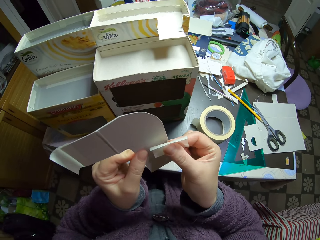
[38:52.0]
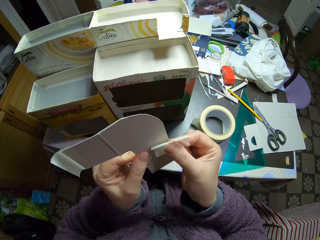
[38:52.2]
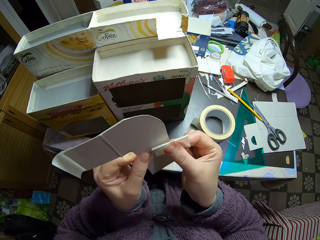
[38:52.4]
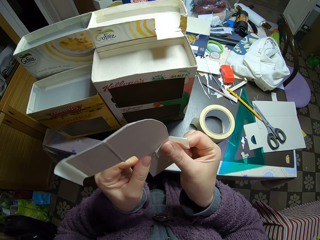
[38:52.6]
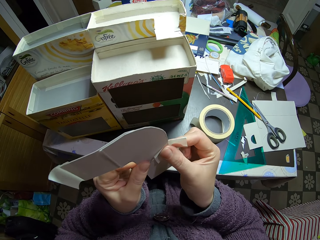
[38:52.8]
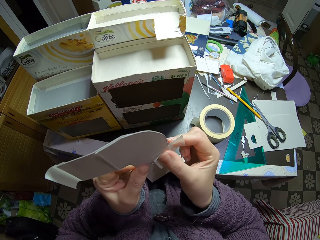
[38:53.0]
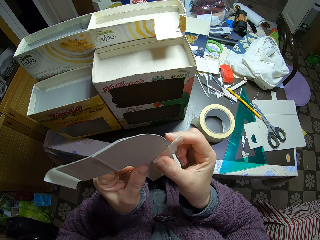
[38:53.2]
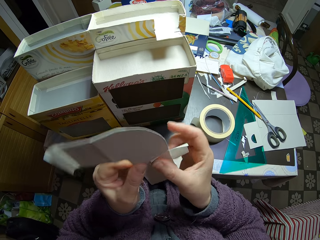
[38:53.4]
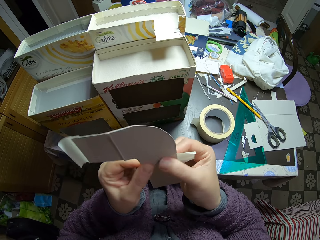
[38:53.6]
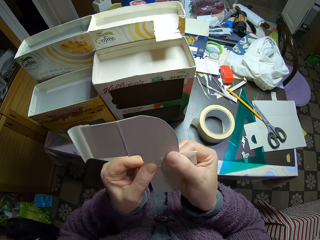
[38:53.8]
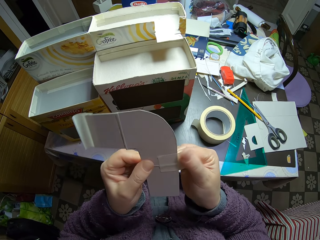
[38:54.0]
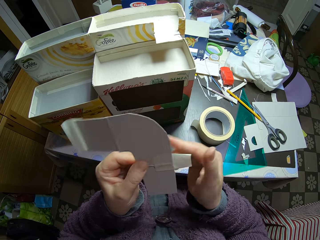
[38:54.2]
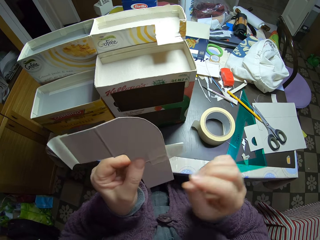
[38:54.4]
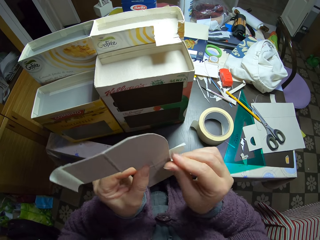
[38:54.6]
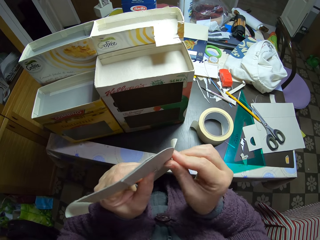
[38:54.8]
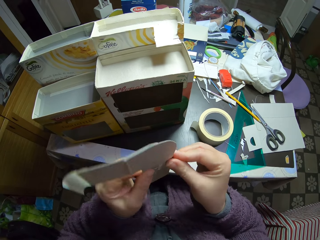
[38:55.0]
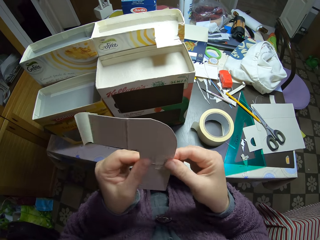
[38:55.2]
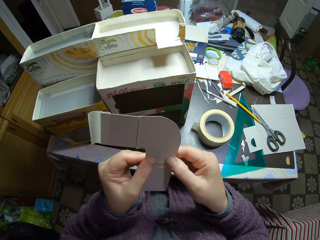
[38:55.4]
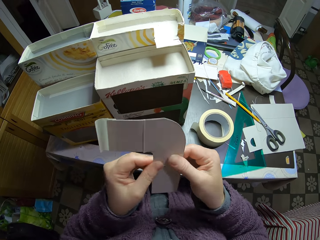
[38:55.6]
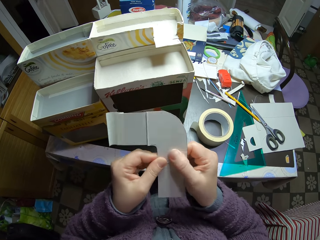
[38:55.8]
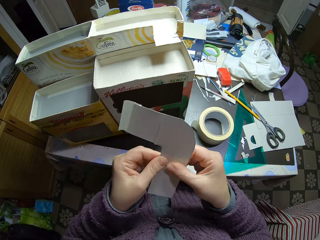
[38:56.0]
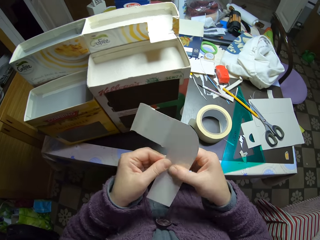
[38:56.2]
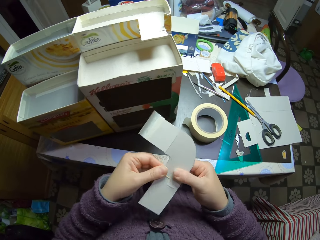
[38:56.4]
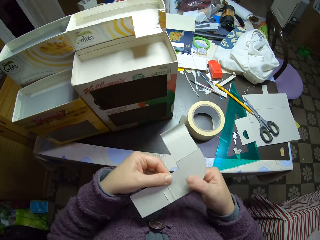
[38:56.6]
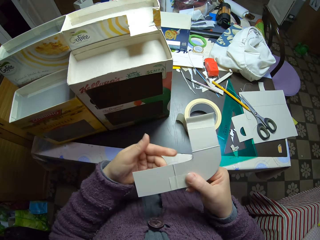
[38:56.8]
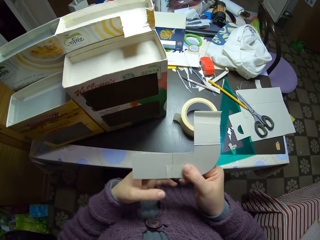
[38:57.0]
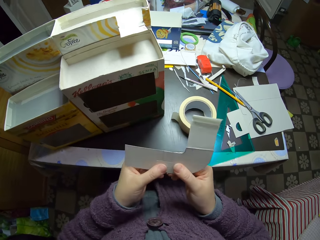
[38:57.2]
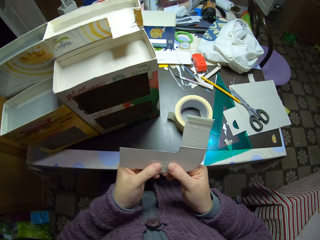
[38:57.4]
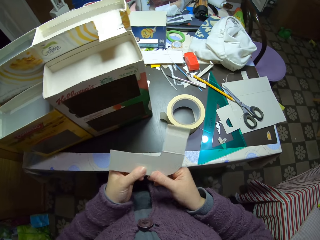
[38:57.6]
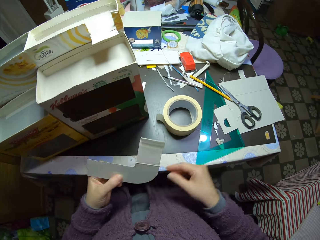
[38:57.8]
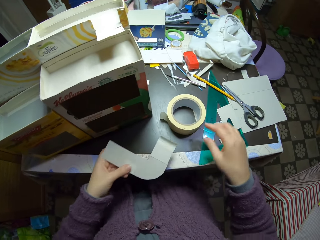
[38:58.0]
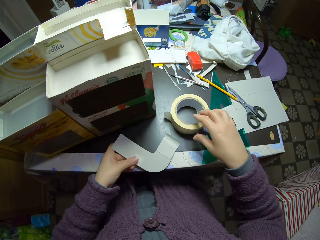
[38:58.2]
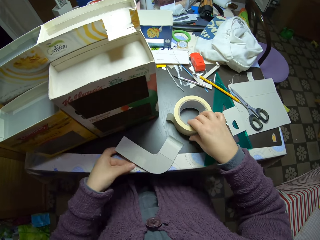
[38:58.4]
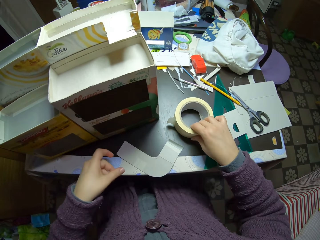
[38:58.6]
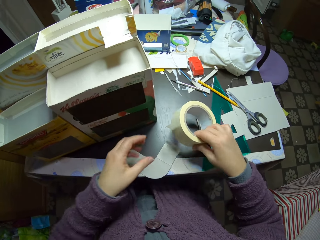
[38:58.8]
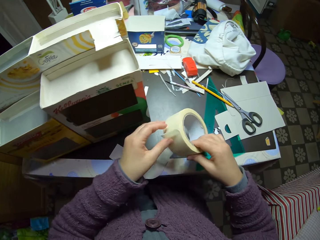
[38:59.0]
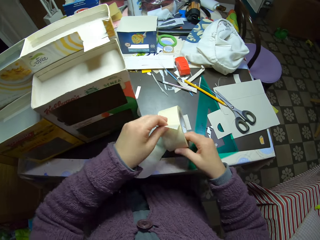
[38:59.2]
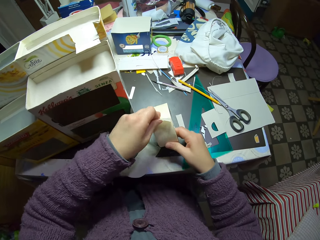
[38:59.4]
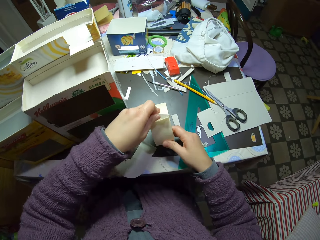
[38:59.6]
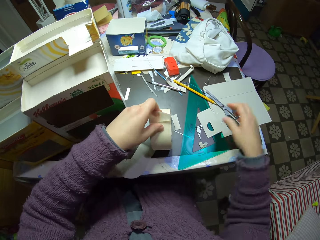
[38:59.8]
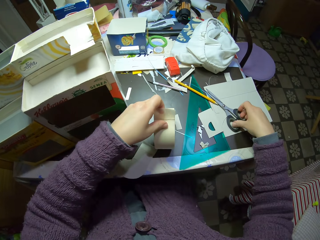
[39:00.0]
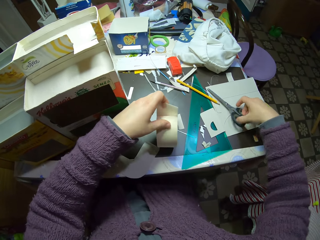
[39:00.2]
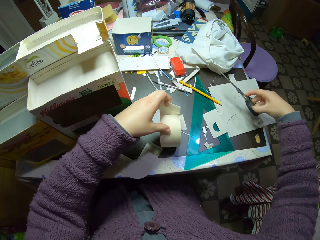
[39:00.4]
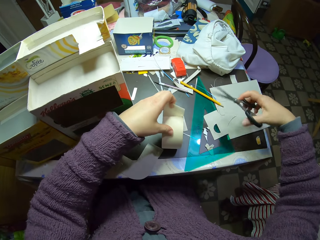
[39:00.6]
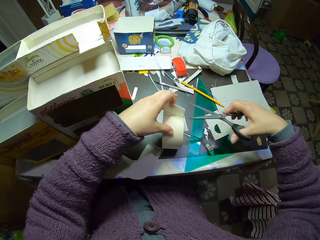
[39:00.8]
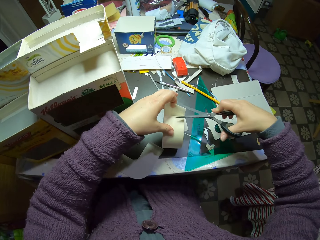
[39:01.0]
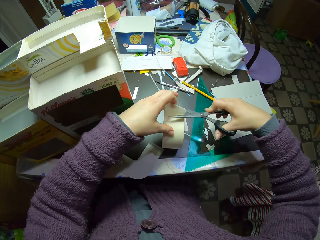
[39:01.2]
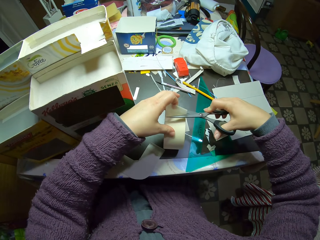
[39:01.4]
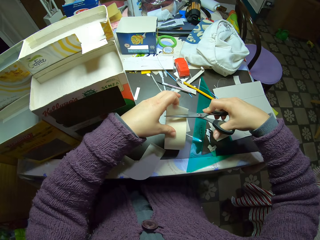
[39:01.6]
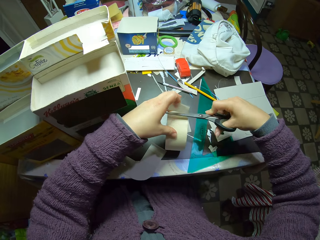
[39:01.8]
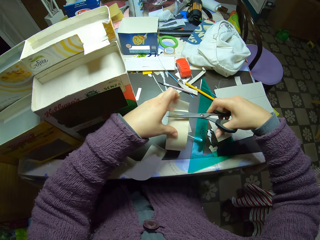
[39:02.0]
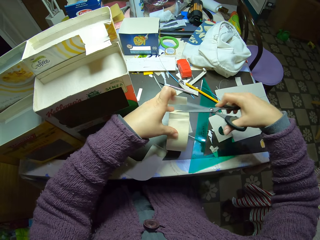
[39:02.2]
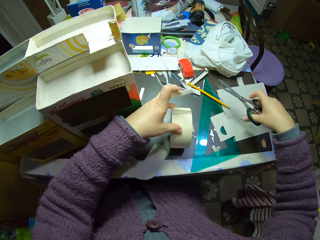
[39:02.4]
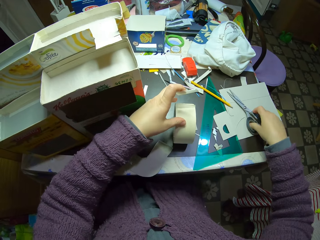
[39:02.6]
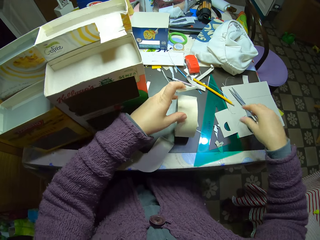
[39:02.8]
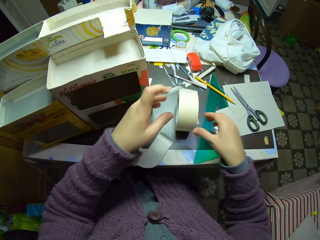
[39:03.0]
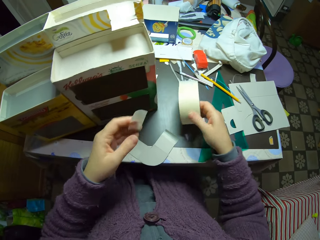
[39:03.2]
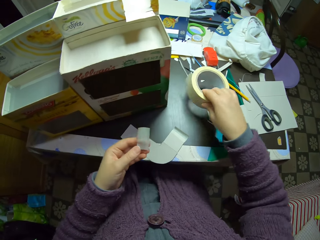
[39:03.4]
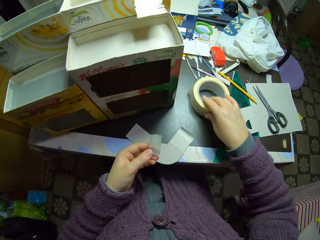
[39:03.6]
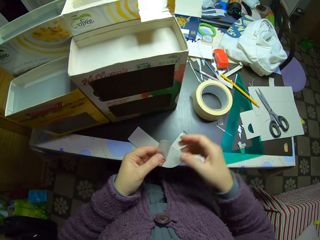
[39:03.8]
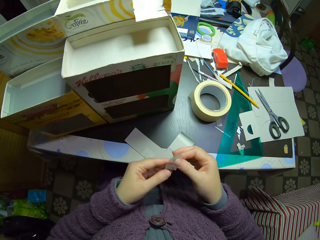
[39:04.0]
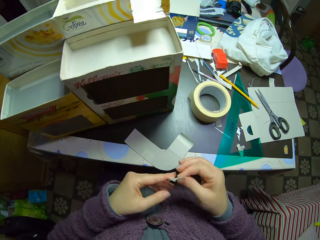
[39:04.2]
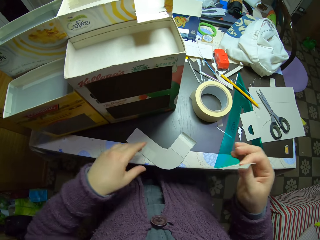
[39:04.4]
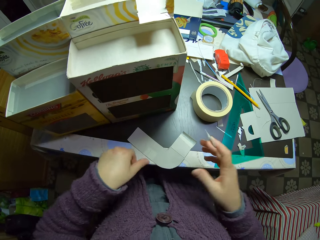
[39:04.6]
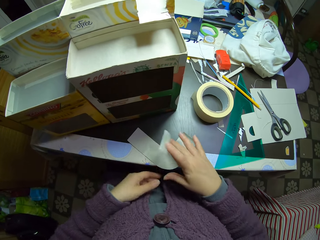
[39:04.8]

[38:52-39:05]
The camera wearer picks the paper tape from the table. They drop the paper on the table. They pick the scissors from the table. They cut the paper tape with the scissors. They drop the scissors on the table. They drop the paper tape on the table.

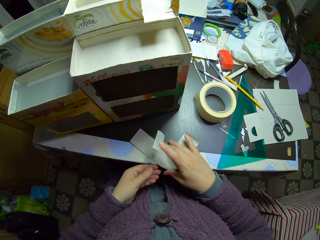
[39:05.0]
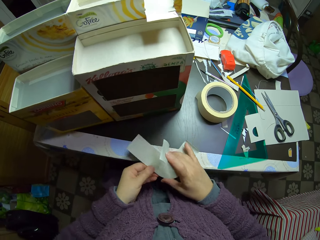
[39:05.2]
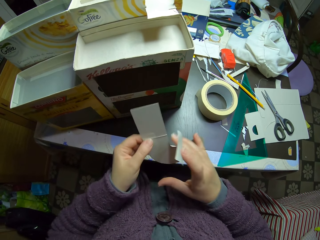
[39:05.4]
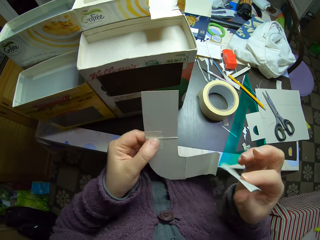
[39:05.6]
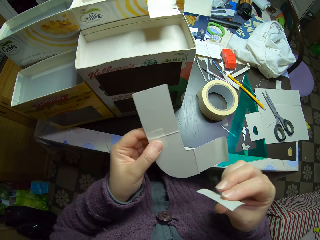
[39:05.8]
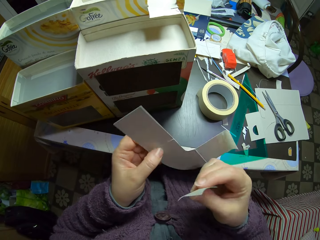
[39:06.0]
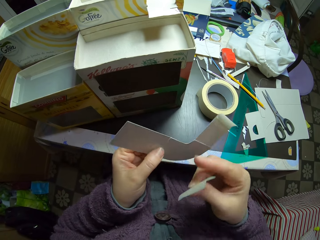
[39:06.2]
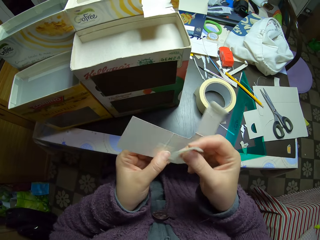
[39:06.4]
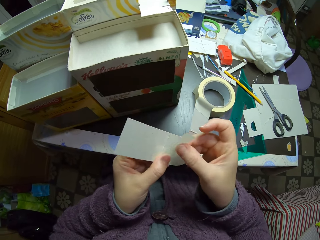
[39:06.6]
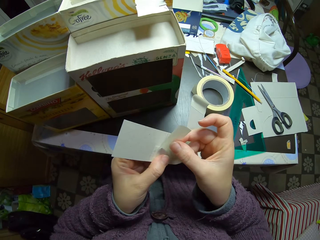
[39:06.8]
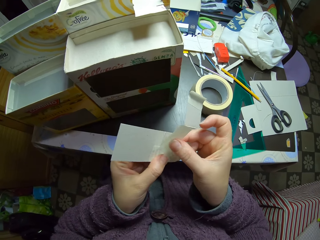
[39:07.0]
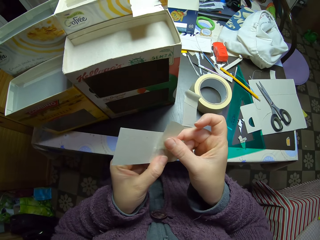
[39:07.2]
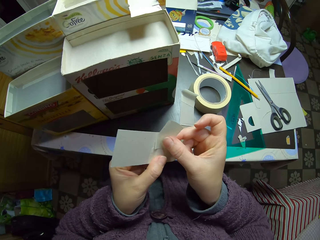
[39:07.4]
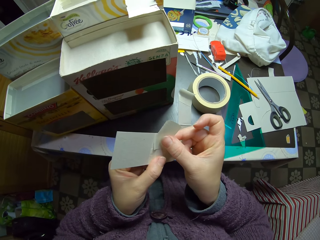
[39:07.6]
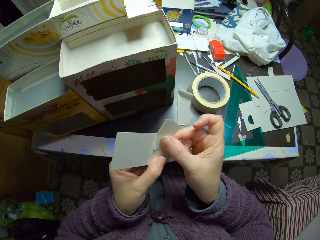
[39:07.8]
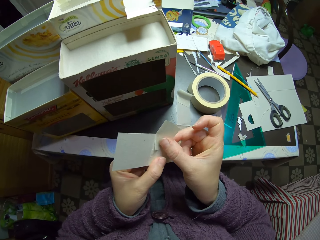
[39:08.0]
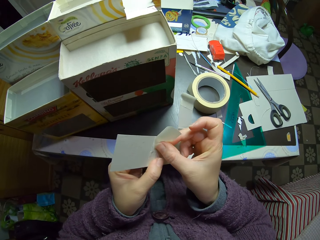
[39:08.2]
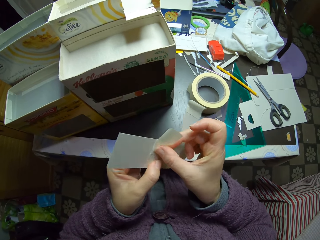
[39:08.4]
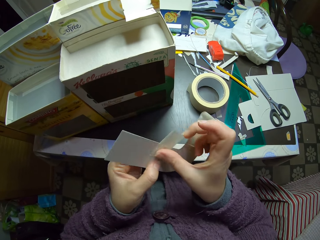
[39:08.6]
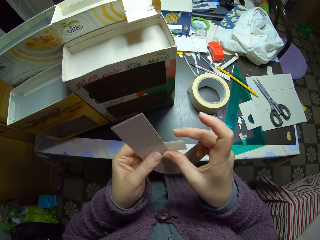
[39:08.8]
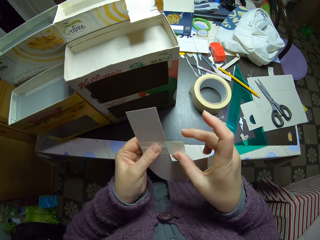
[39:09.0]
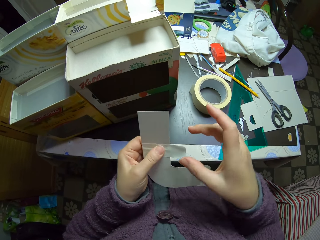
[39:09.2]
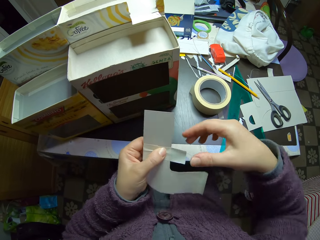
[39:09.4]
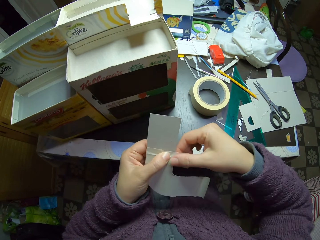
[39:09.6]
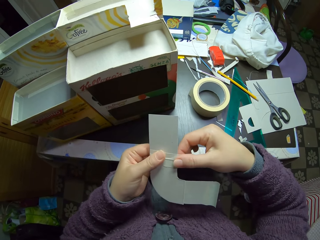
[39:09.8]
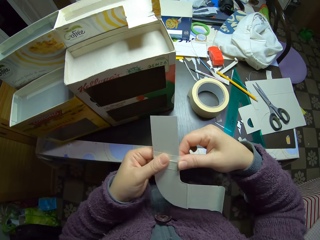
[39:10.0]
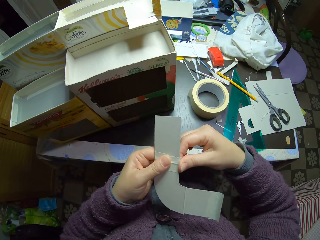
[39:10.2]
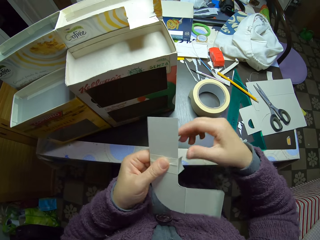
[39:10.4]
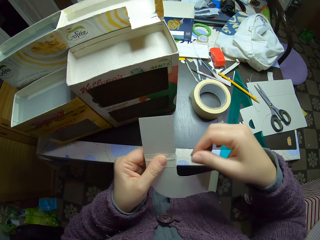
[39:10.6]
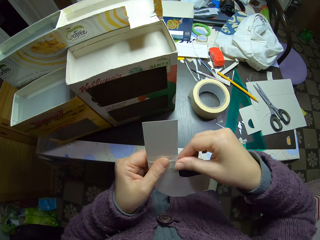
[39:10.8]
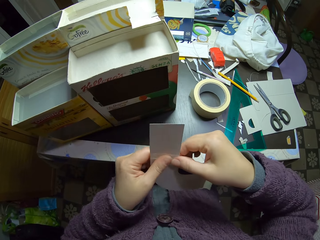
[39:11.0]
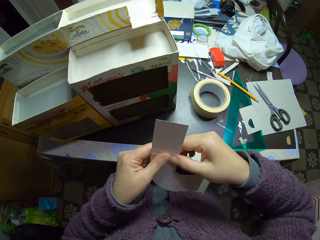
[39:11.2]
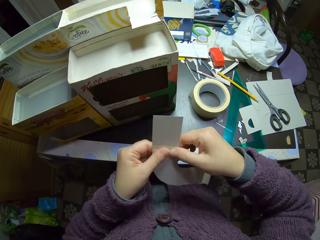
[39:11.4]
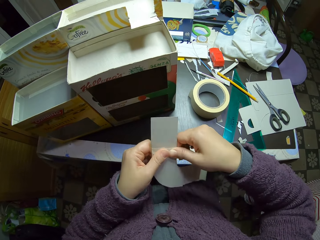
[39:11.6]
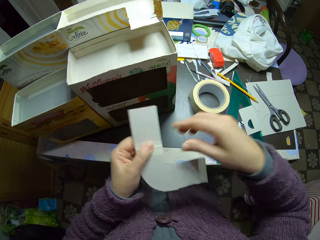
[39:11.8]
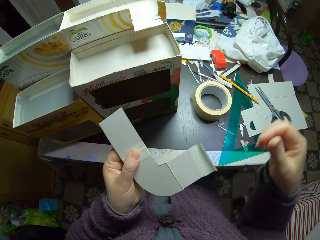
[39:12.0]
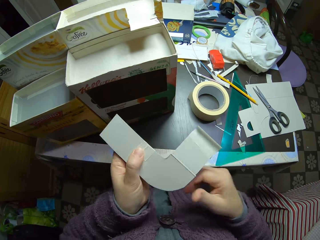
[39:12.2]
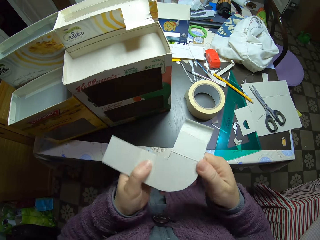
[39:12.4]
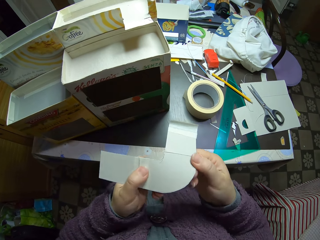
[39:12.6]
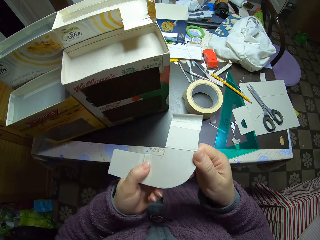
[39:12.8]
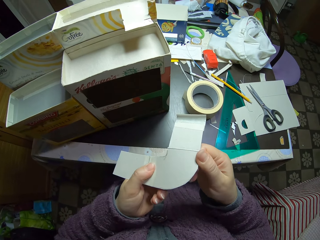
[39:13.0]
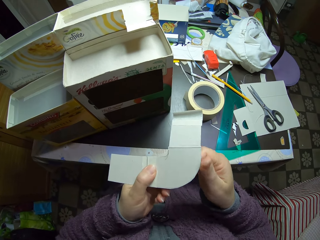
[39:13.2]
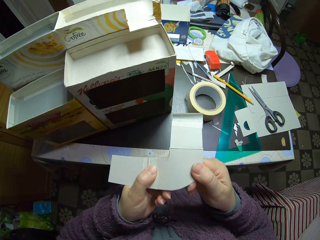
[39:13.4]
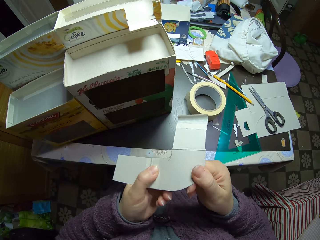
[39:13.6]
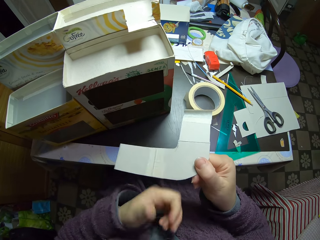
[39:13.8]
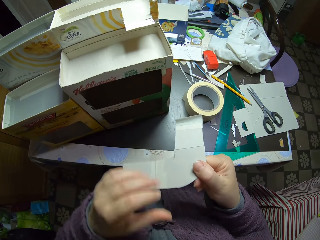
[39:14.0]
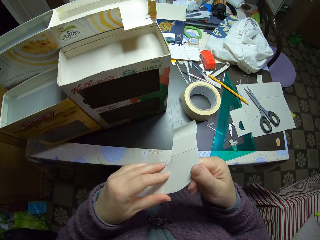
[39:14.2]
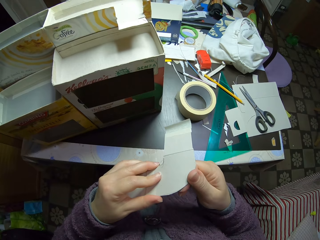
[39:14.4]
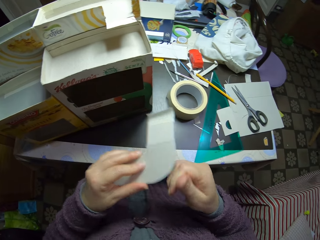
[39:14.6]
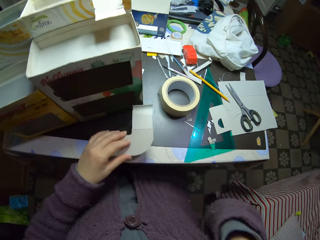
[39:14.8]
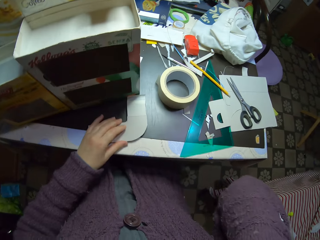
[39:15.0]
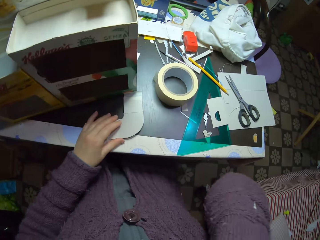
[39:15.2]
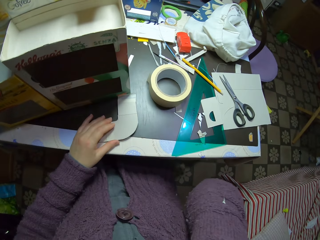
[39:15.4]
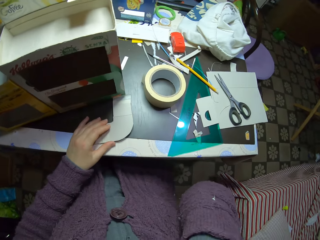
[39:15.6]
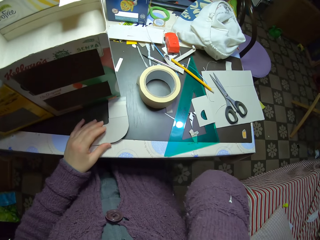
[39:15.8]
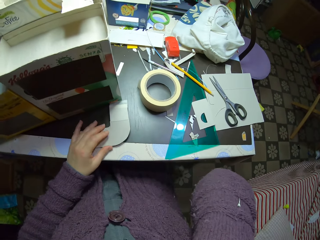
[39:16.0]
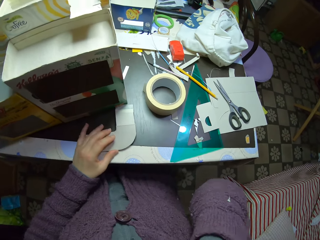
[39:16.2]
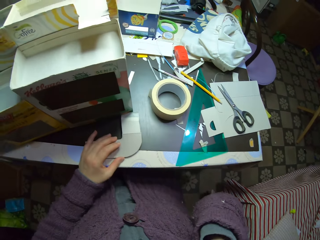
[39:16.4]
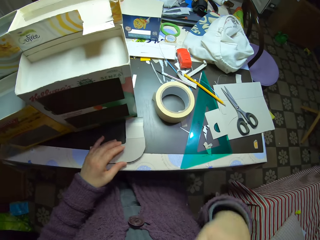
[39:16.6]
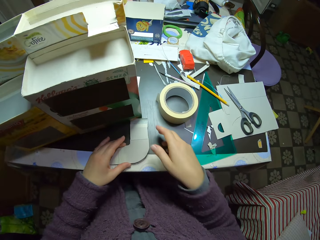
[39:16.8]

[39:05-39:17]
The camera wearer picks the paper from the table. They attach the paper tape to the paper. They drop the paper on the table.
